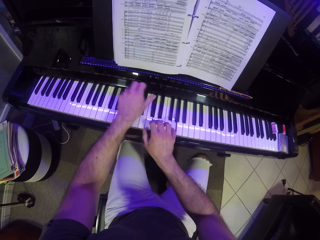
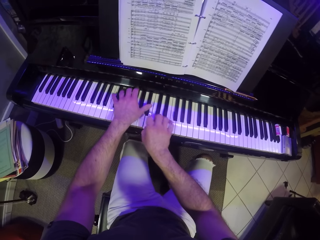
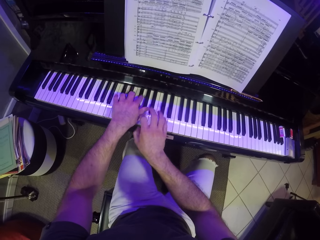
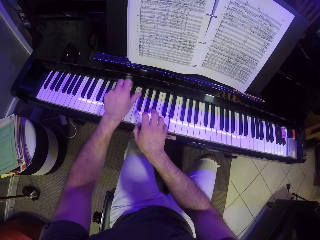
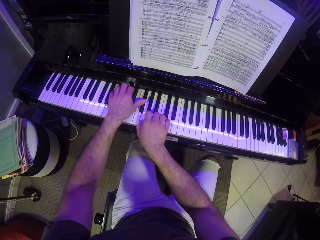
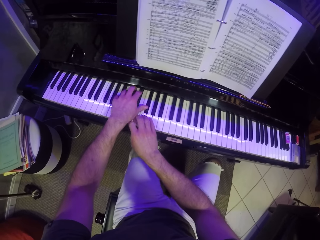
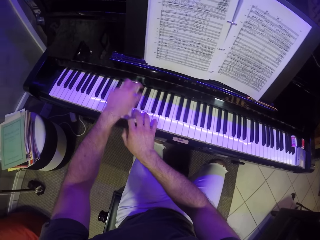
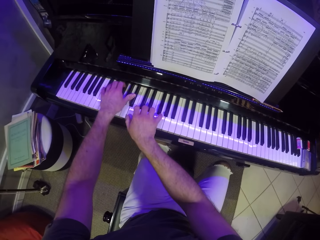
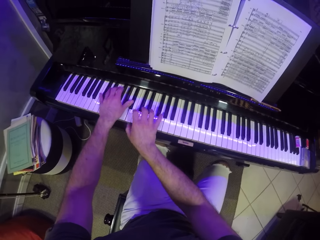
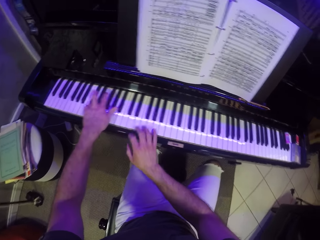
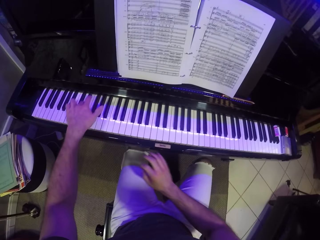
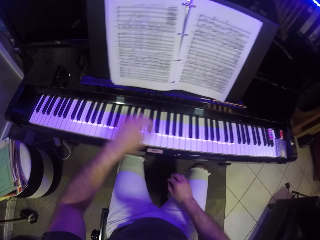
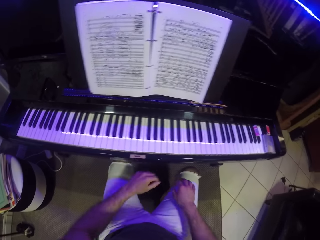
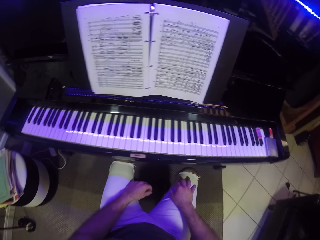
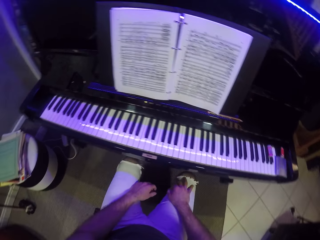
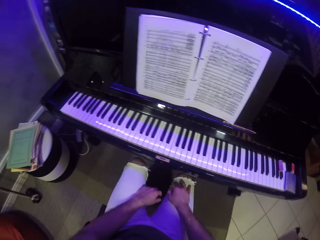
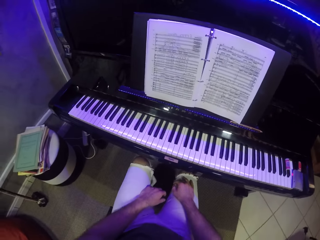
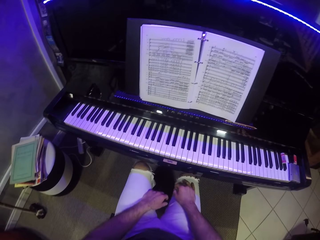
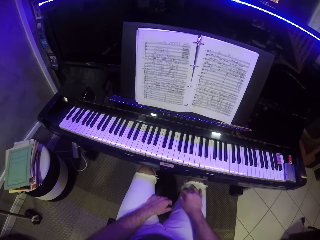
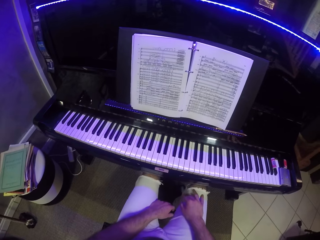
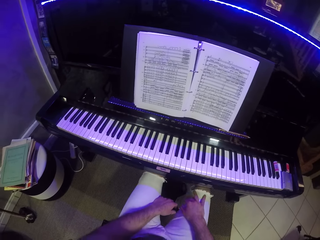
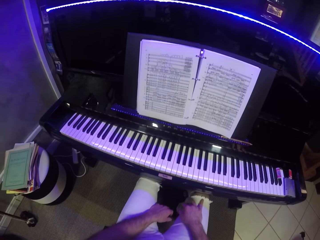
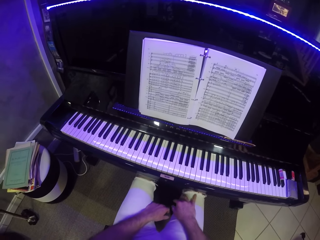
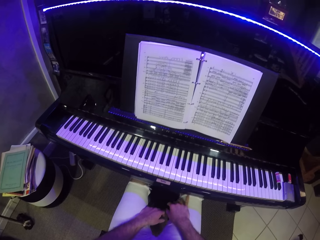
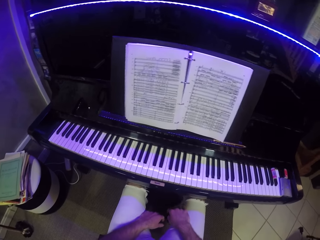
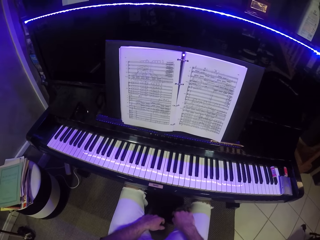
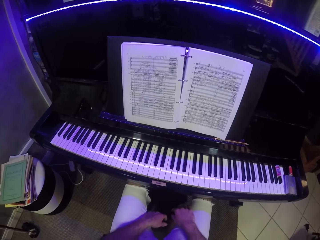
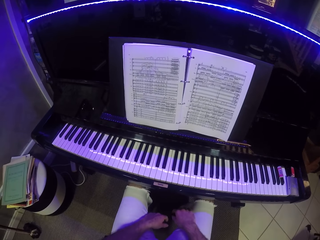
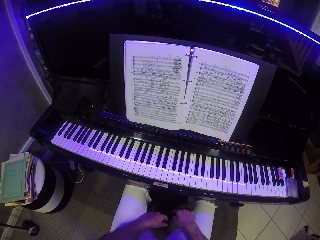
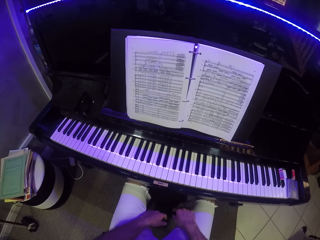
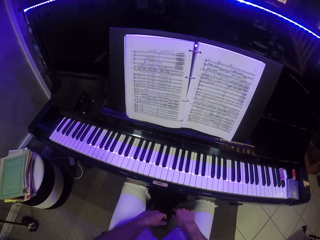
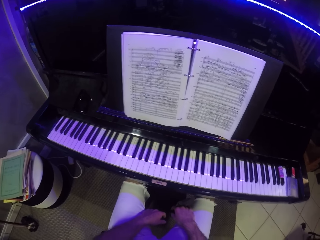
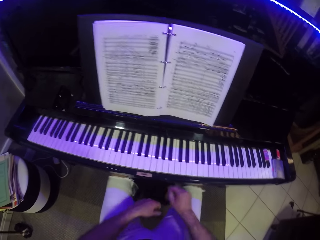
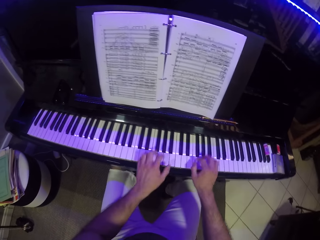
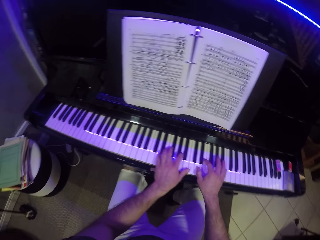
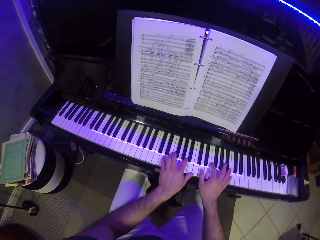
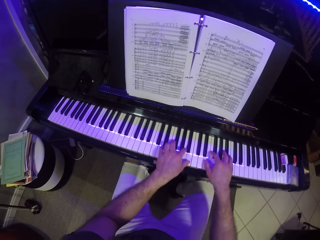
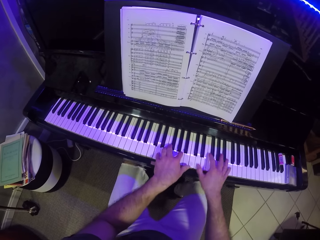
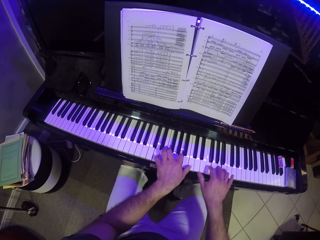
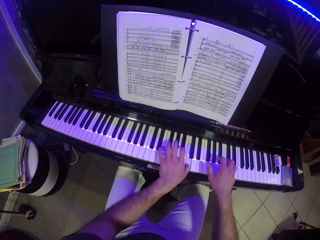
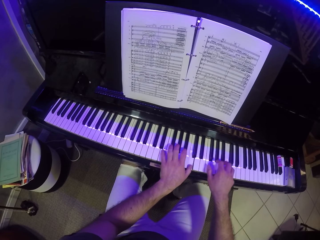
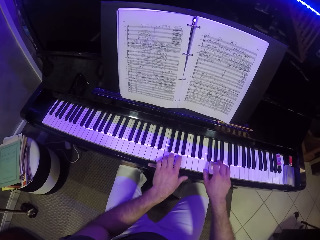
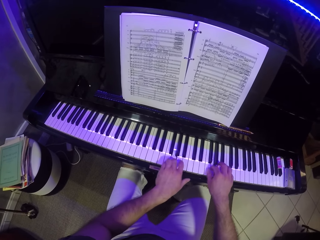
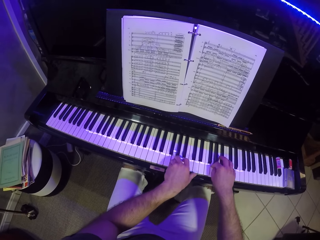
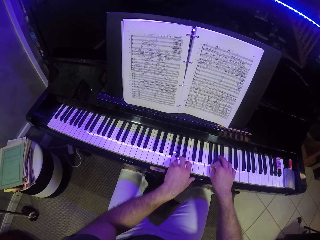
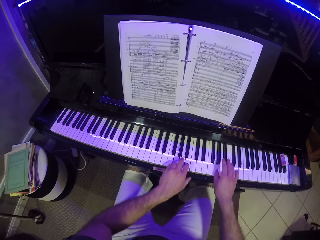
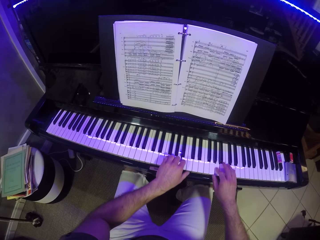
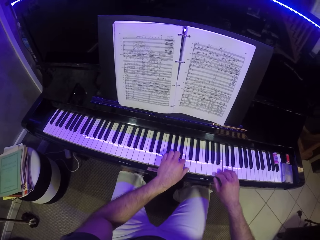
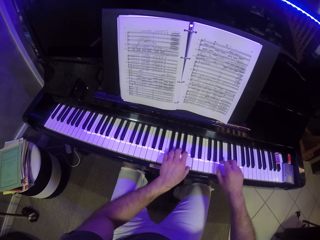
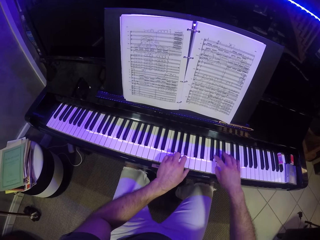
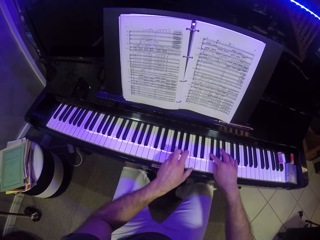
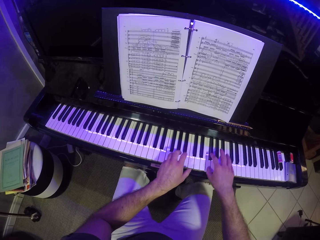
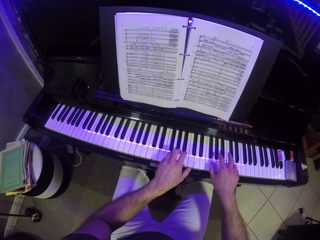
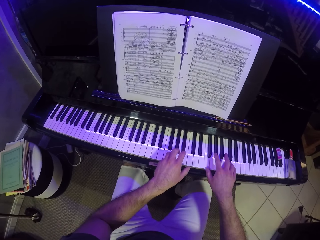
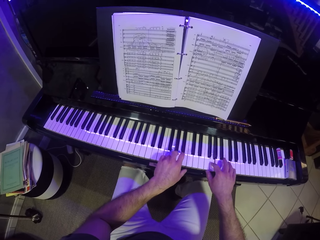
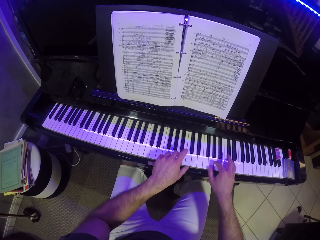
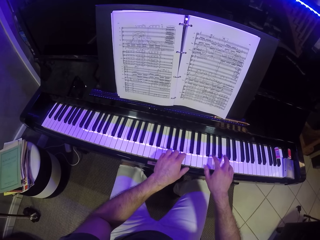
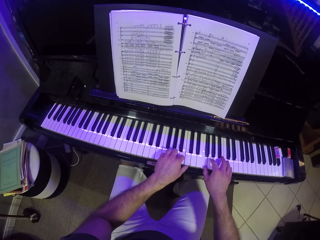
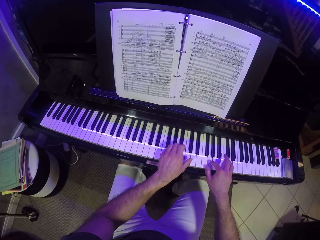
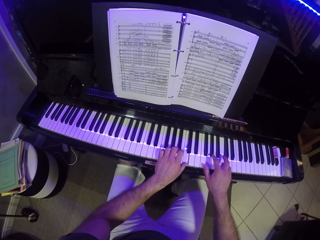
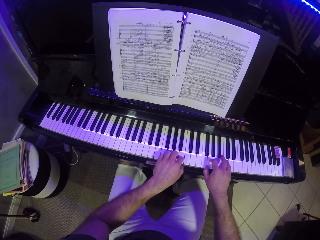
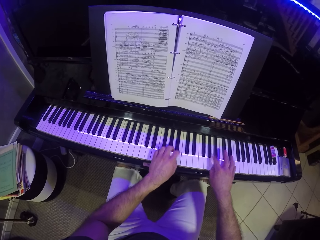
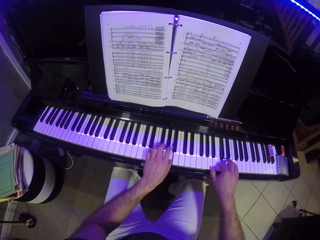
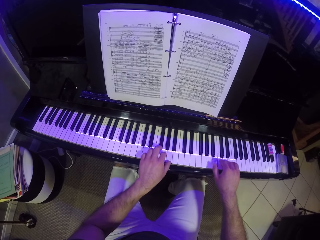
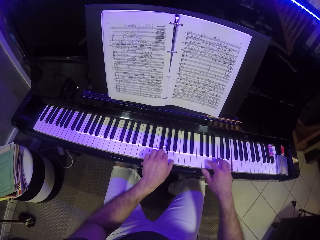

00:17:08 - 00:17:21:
The camera wearer puts hands on the lap. They look at the book. They play the piano with both hands.

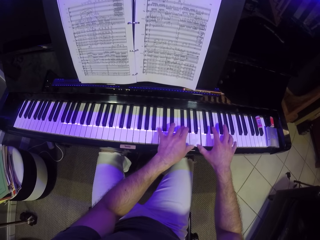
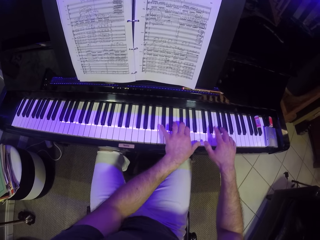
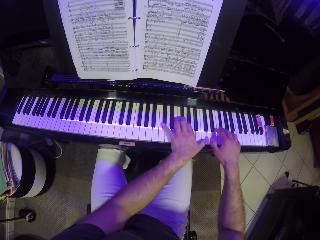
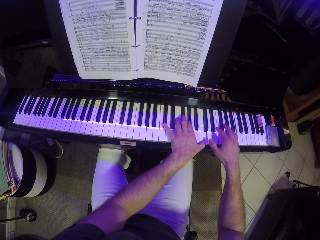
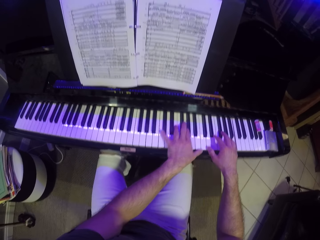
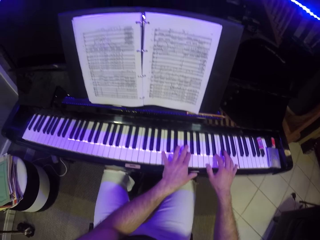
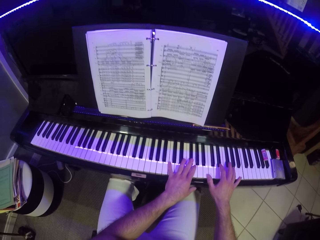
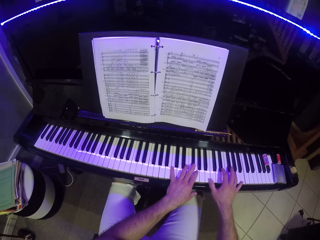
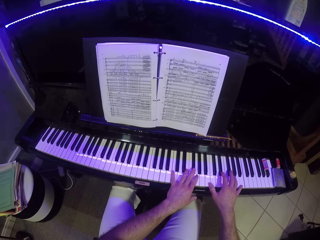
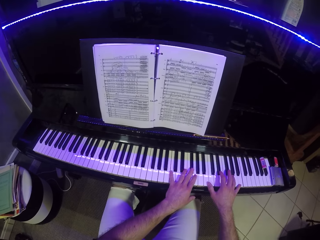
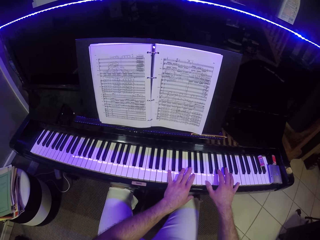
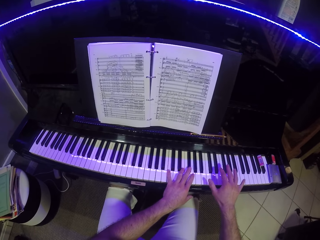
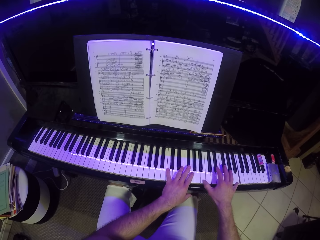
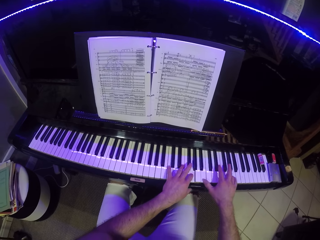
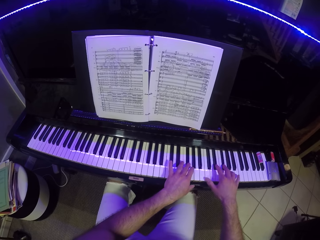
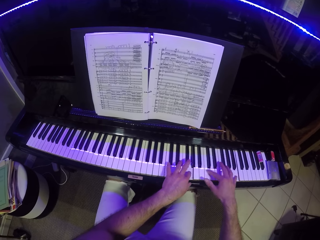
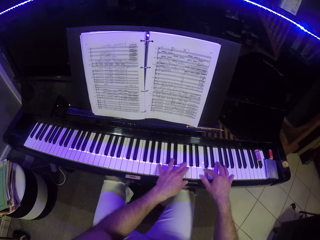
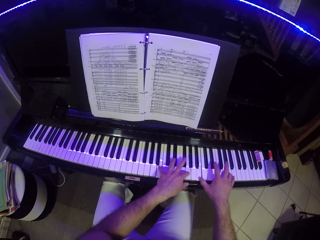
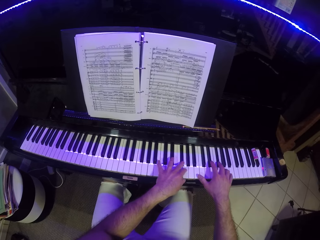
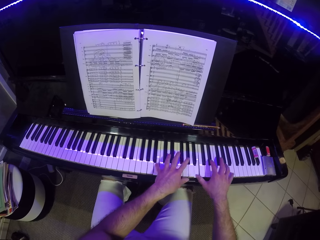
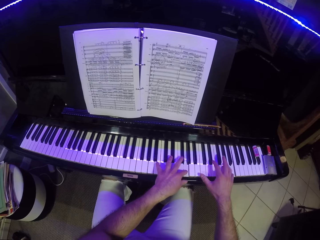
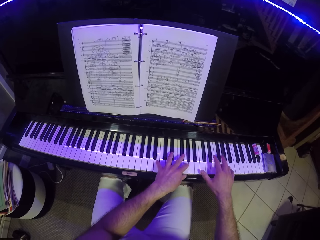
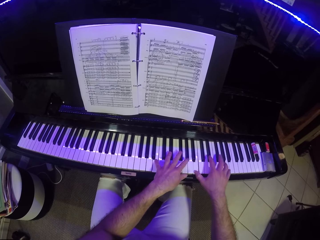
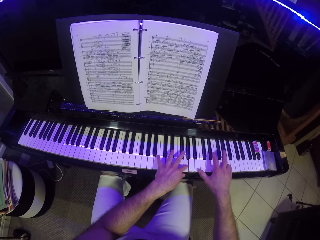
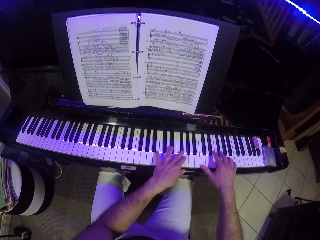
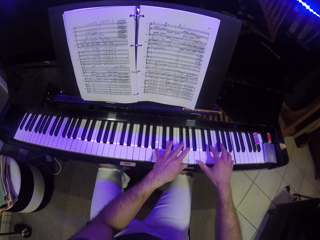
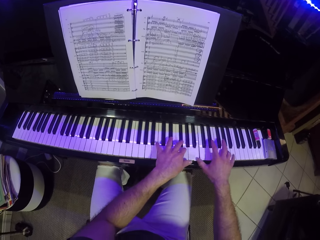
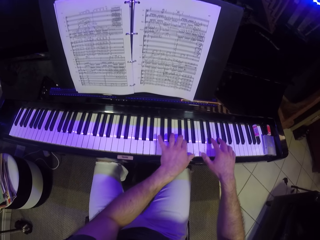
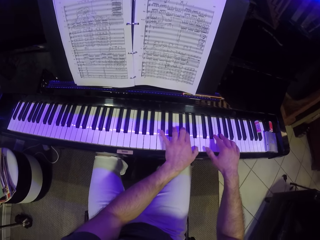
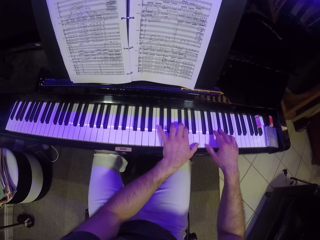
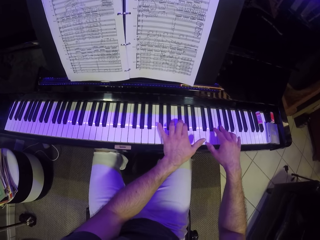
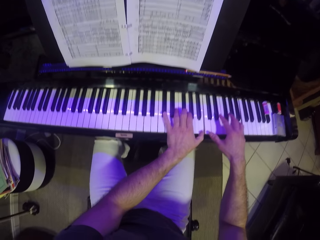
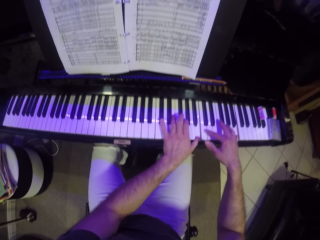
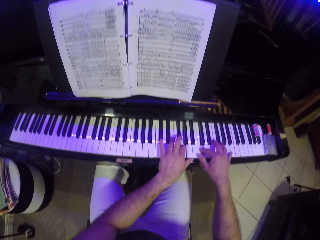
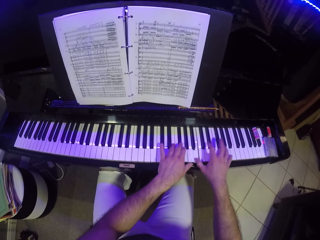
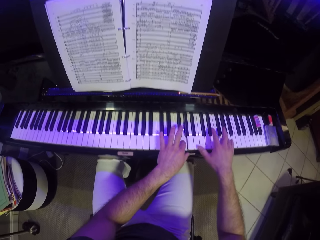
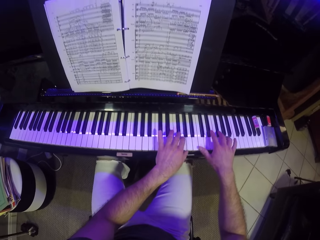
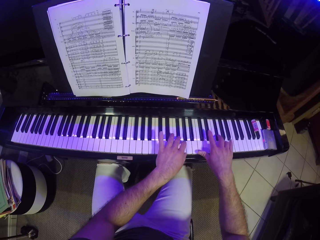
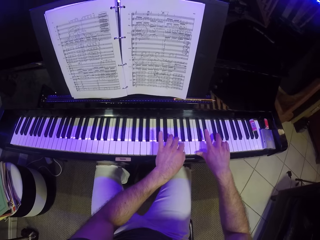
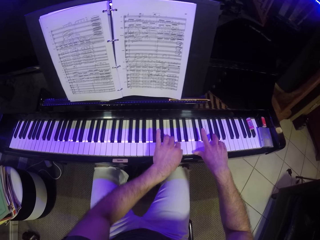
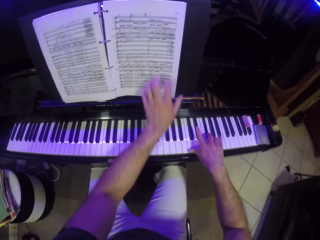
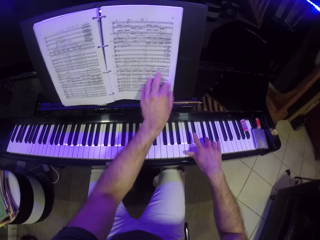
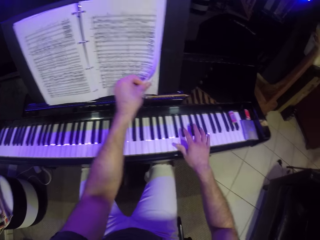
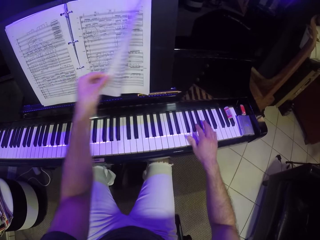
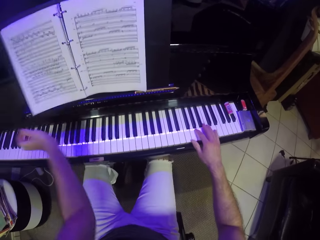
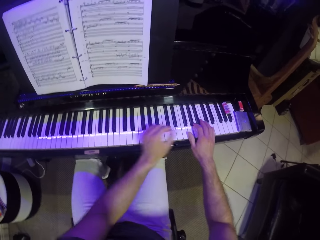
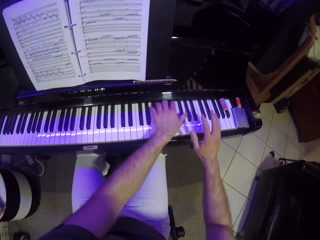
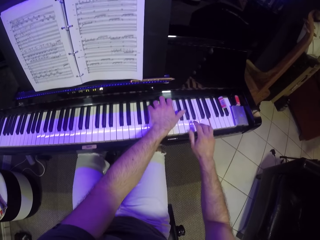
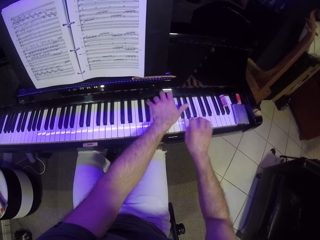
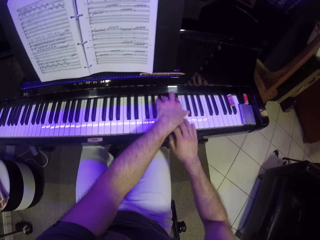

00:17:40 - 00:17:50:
The camera wearer looks at the book. He plays the piano. He flips the music book on the piano with his left hand. He plays the piano with both hands.
